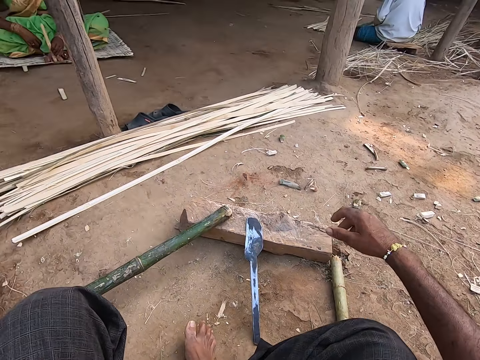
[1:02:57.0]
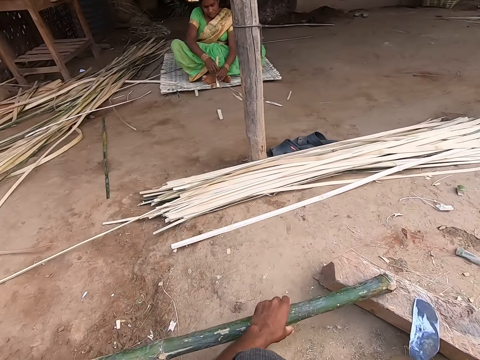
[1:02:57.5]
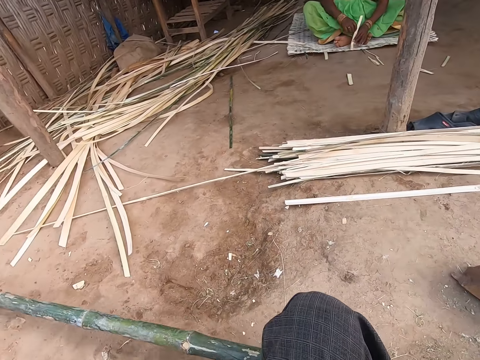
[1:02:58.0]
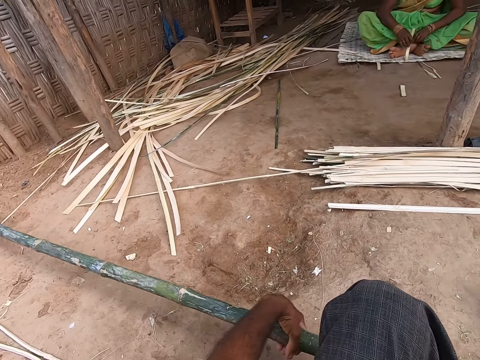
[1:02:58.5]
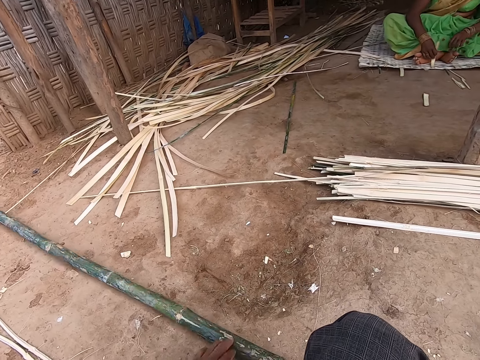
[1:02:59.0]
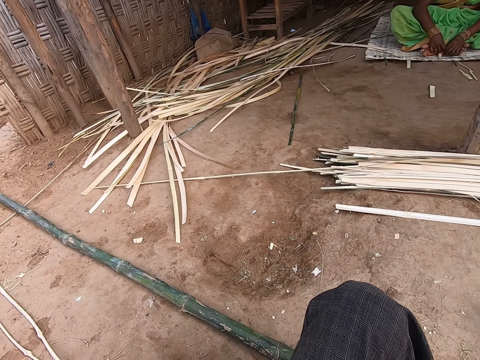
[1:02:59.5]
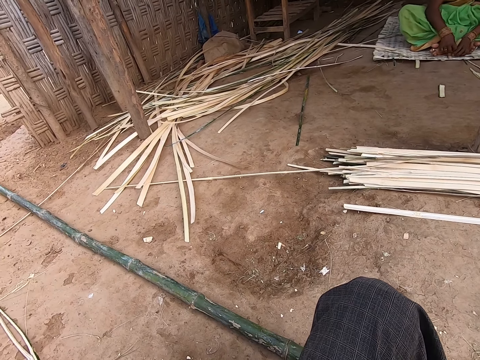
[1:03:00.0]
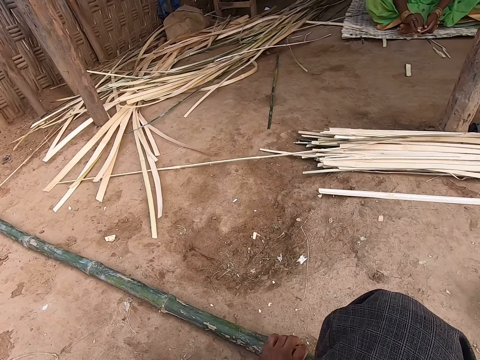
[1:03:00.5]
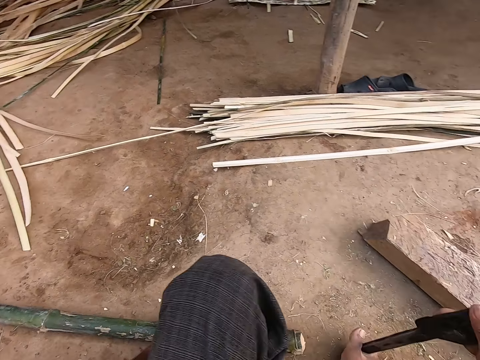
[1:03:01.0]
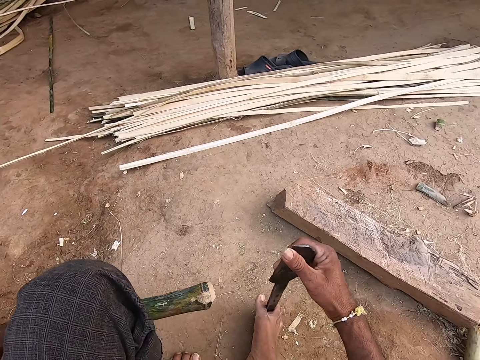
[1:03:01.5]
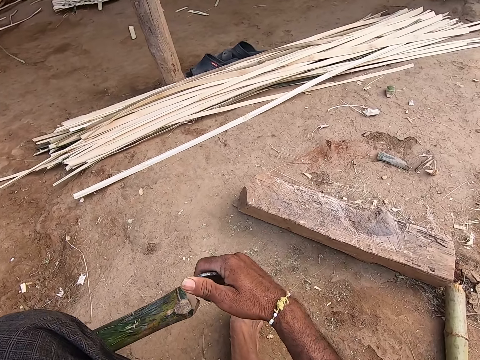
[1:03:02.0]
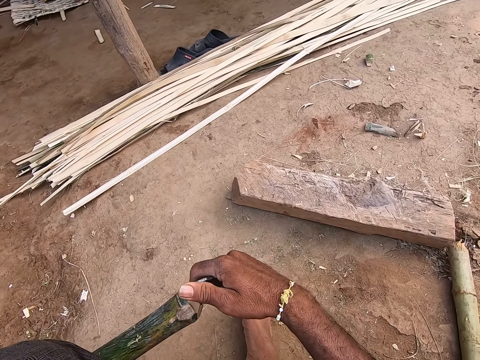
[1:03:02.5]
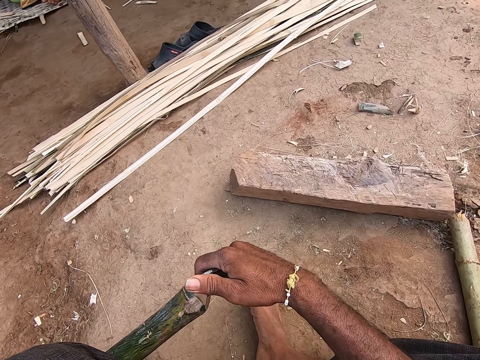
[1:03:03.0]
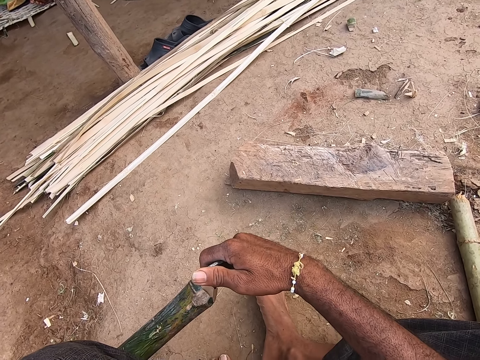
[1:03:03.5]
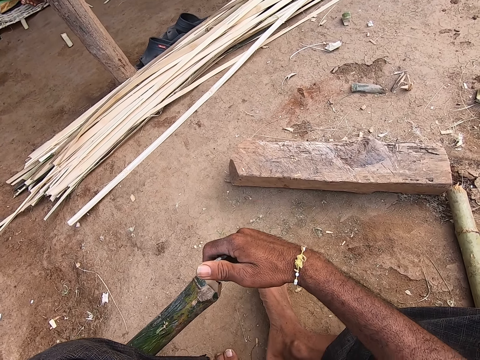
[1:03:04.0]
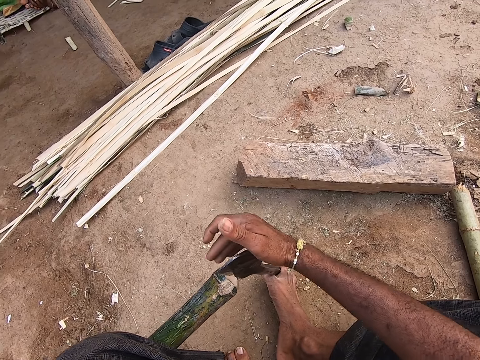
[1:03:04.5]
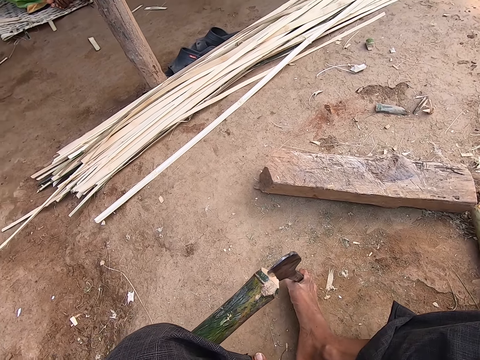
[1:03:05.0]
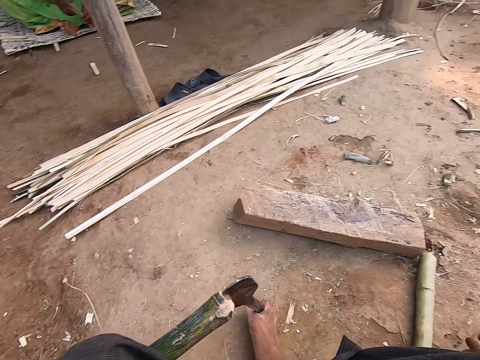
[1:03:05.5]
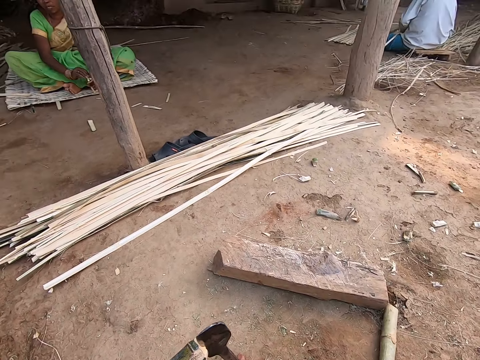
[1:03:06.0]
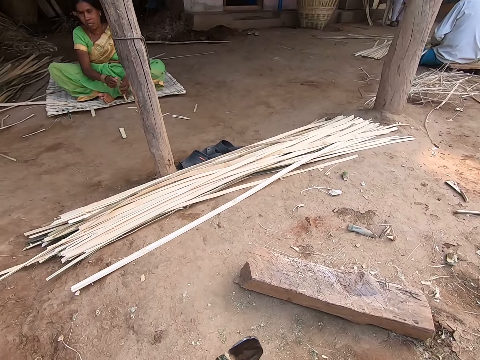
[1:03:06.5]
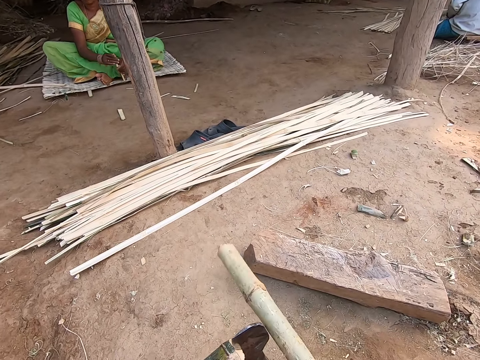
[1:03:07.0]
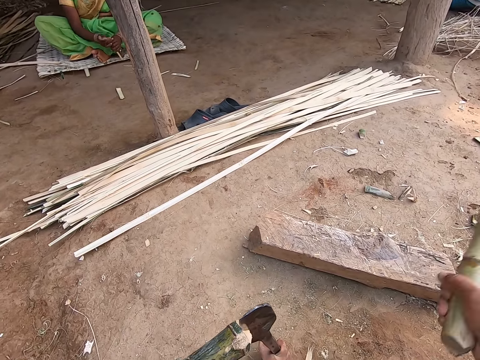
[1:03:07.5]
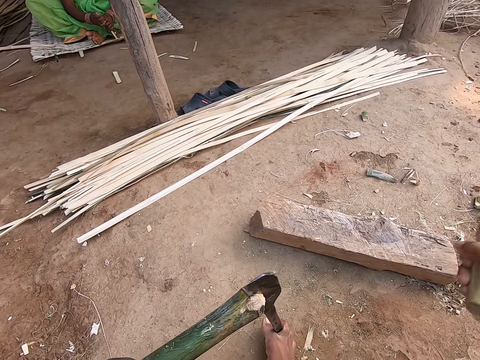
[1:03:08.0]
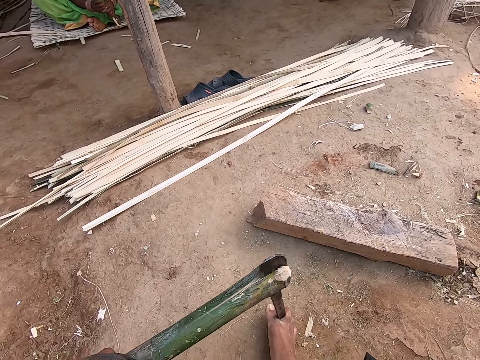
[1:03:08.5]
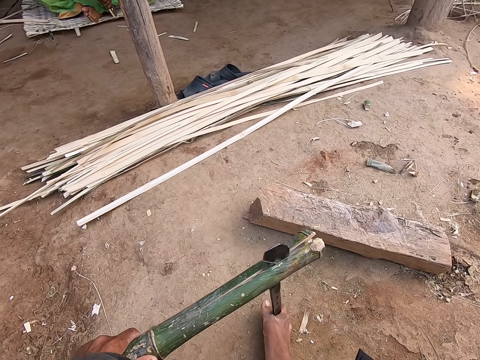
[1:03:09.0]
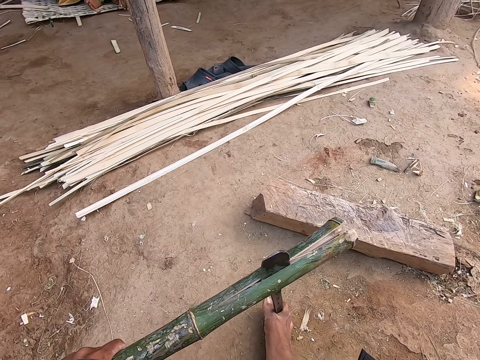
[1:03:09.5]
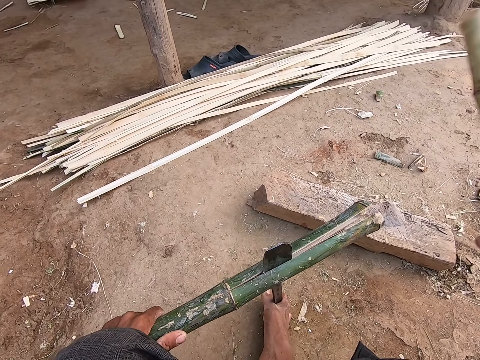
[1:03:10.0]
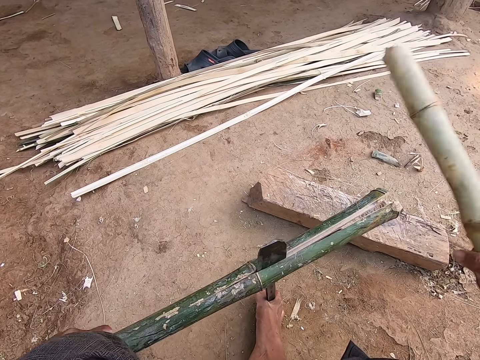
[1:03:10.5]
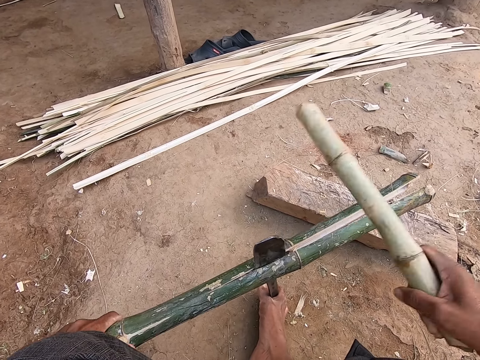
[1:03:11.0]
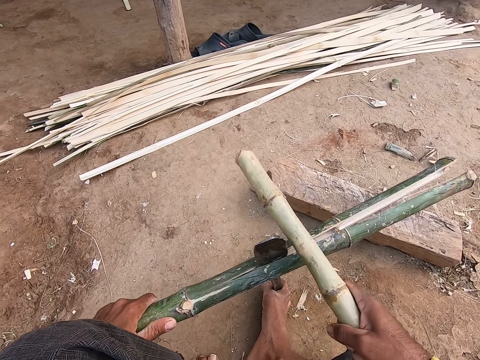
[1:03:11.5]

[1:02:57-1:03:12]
The camera wearer grabs the bamboo stick from the wood with his left hand. He drops the bamboo stick on the ground with his right hand. He lifts the bamboo stick from the ground with his left hand. He inserts the billhook into the edge of the bamboo stick with his right hand. He picks up the small wood from the ground. He hits the billhook with the small wood in his right hand. He cuts the Napier grass stem with the knife.

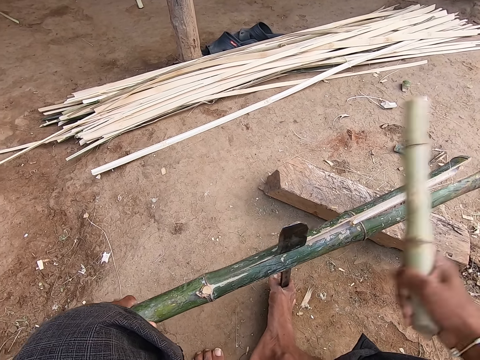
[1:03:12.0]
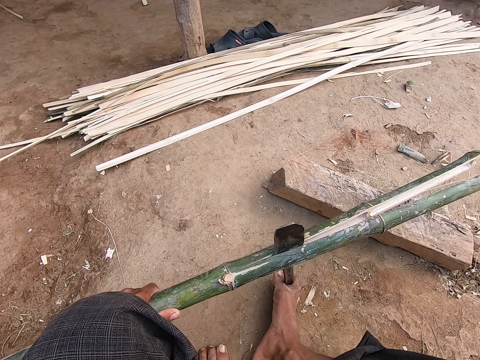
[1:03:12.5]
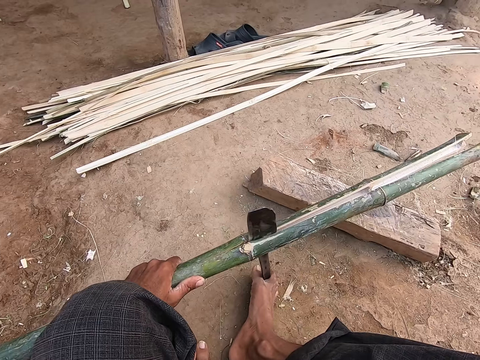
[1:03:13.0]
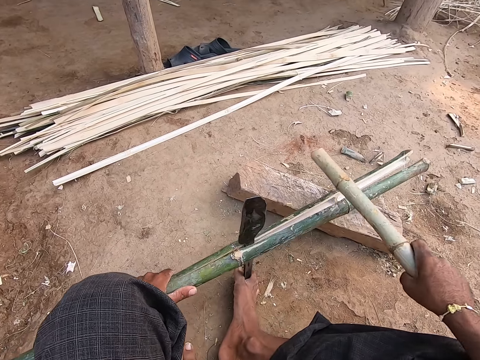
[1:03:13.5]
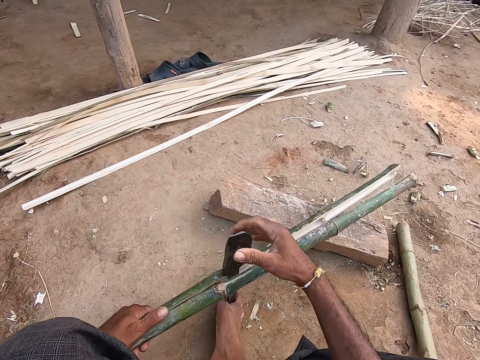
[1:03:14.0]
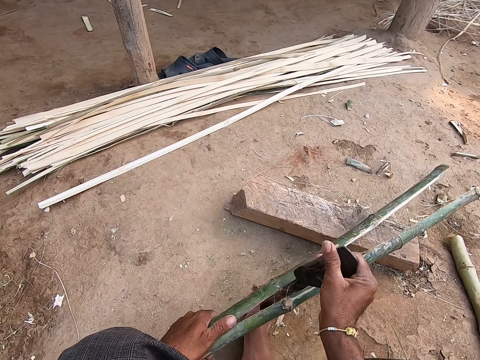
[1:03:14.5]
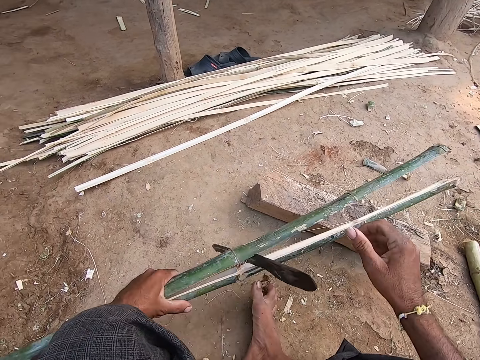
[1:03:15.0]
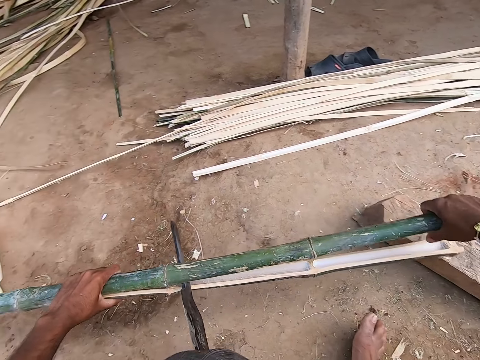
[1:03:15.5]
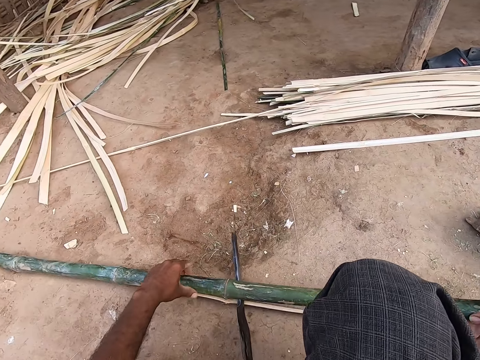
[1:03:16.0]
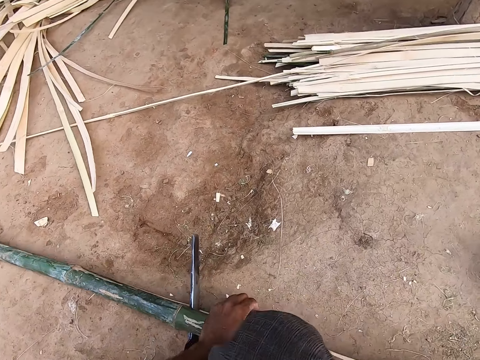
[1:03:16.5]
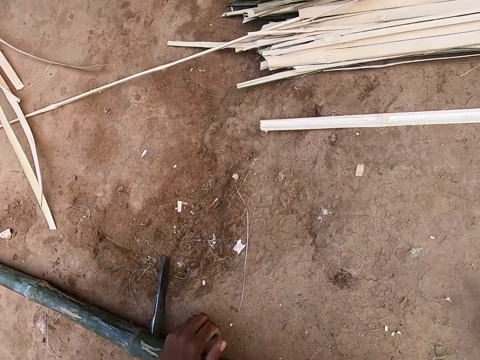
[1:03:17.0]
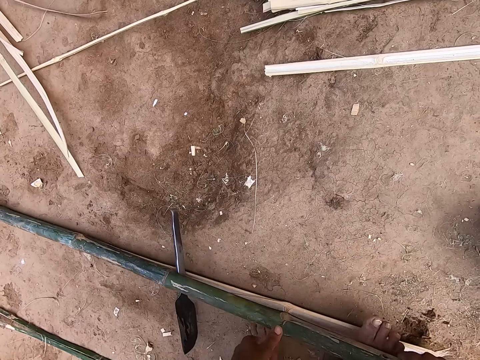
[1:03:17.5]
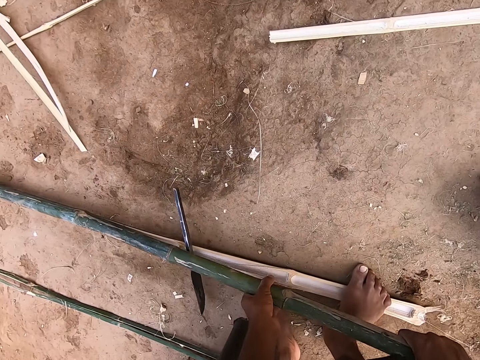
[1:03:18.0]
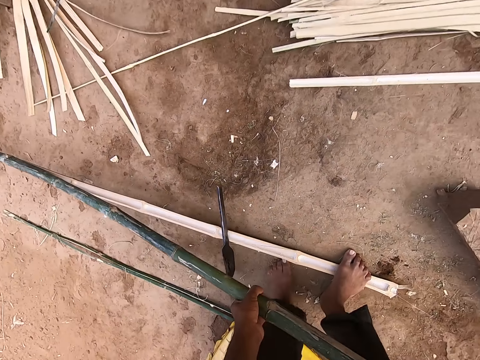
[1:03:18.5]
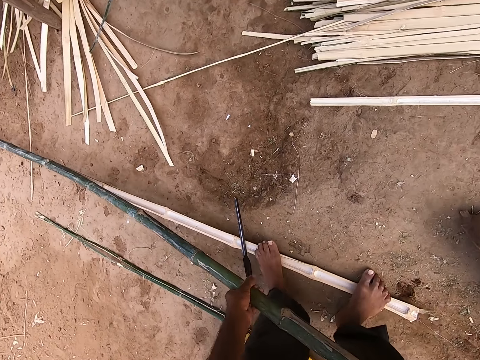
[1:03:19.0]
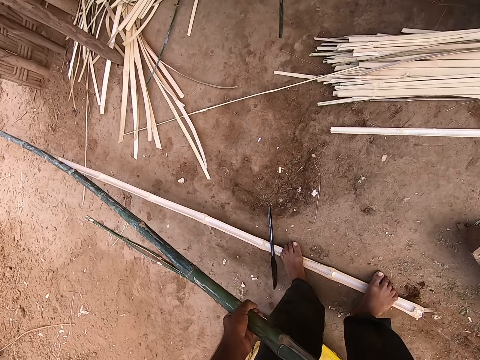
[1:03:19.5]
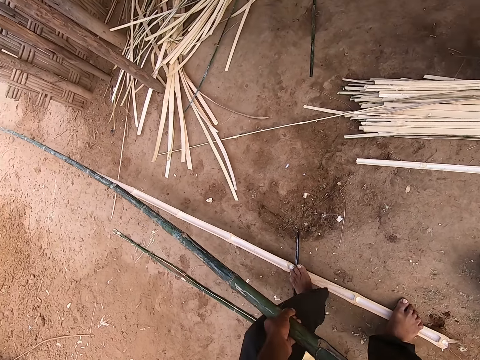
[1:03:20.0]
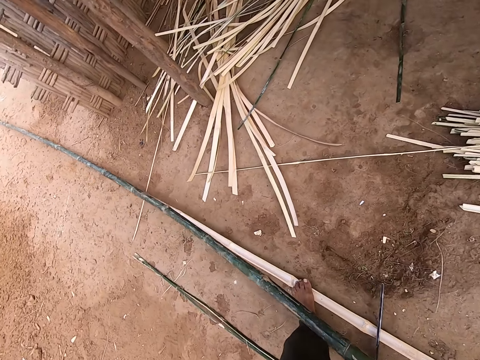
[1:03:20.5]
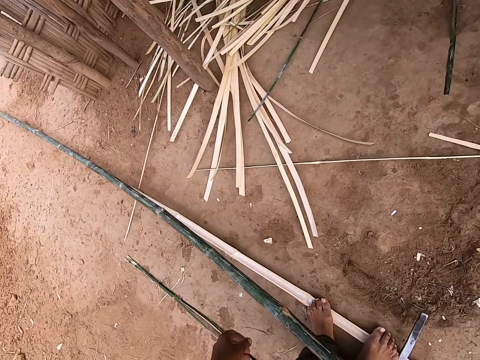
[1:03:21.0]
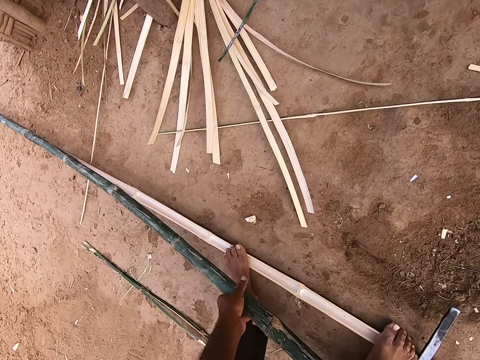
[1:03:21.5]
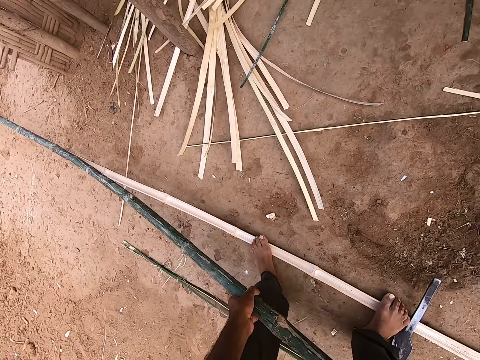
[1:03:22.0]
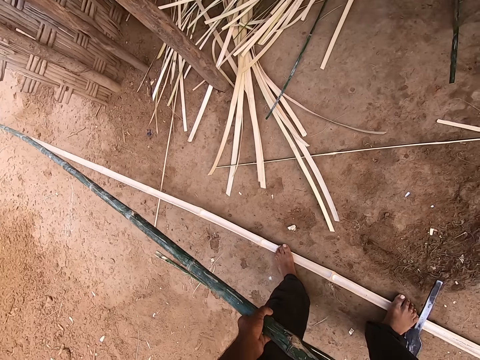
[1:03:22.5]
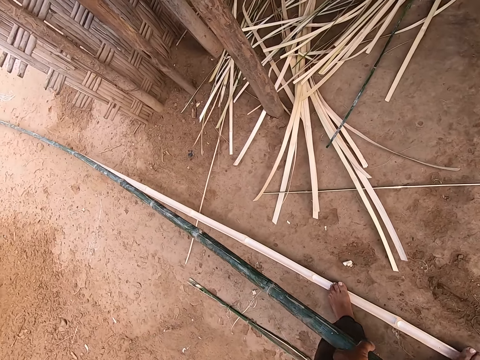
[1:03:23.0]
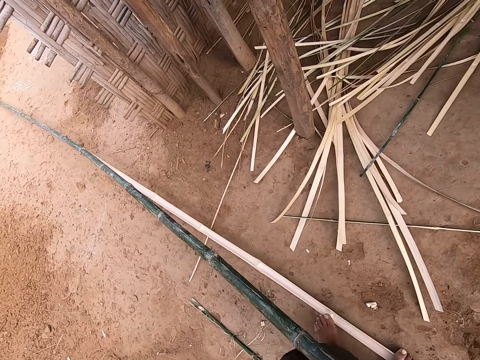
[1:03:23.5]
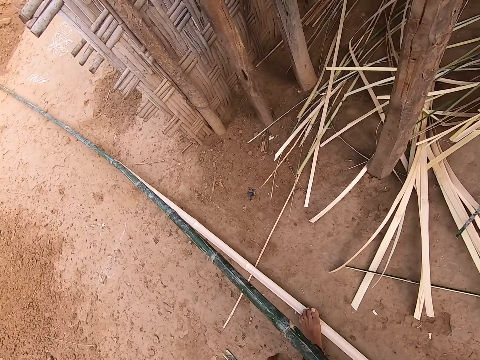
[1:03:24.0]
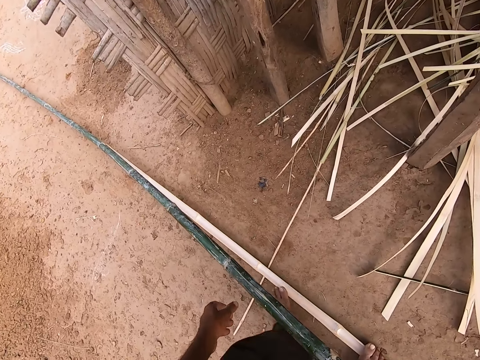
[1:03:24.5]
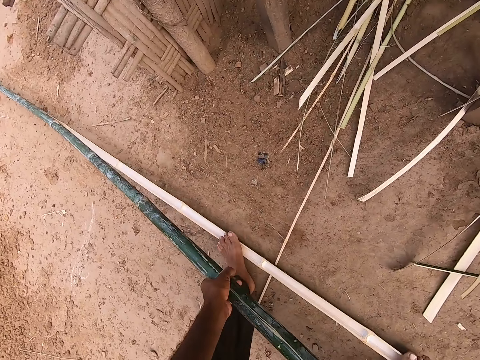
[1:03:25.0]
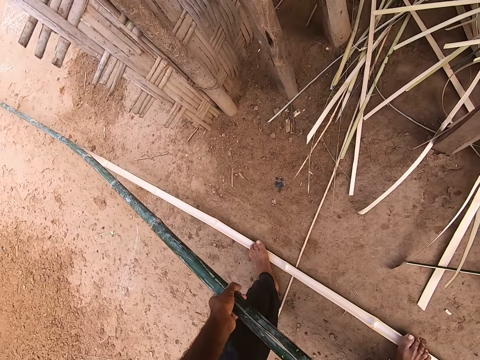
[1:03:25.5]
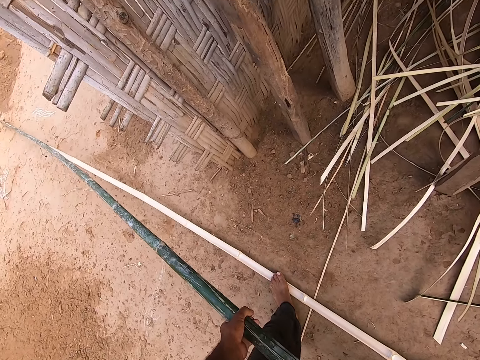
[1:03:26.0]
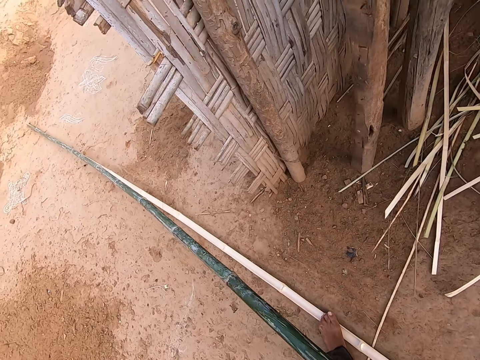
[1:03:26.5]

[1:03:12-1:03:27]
The camera wearer hits the bamboo with the small wood in his right hand. He drops the small wood on the ground with his right hand. He adjusts the billhook in between the bamboo stick with his right hand. He drops the bamboo on the floor with both hands. He places his right leg on the bamboo on the floor. He splits the bamboo on the floor with both hands. He places his right leg on the bamboo on the floor.
